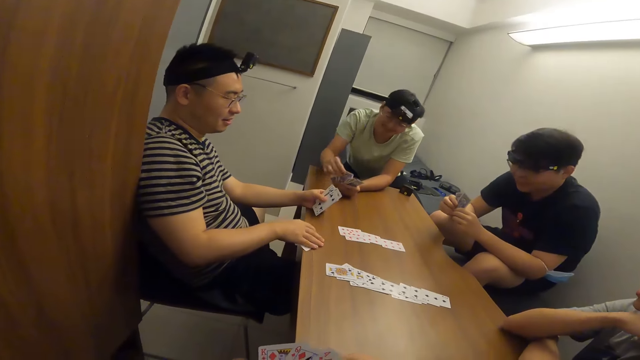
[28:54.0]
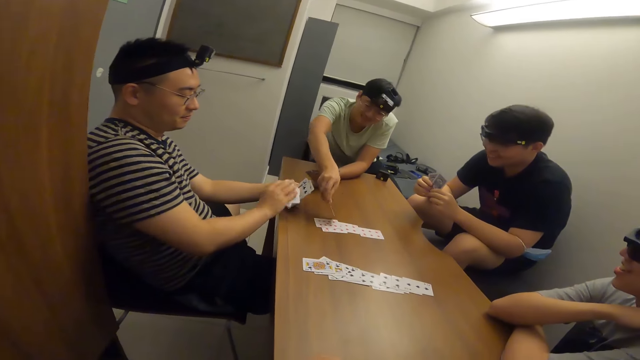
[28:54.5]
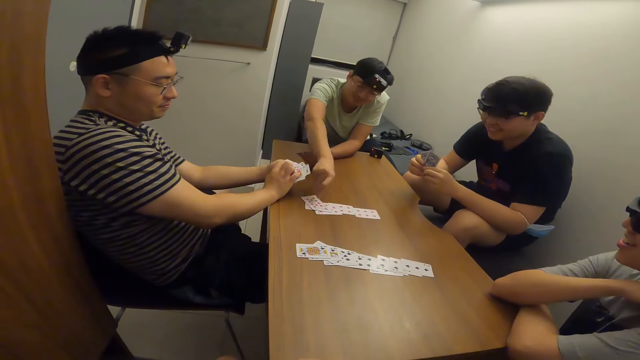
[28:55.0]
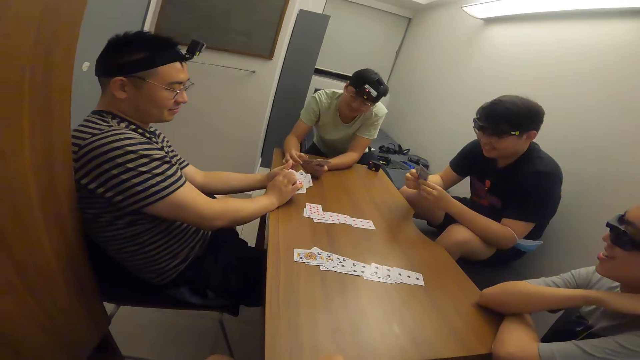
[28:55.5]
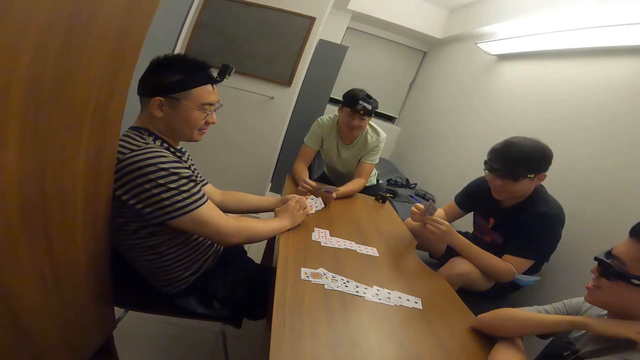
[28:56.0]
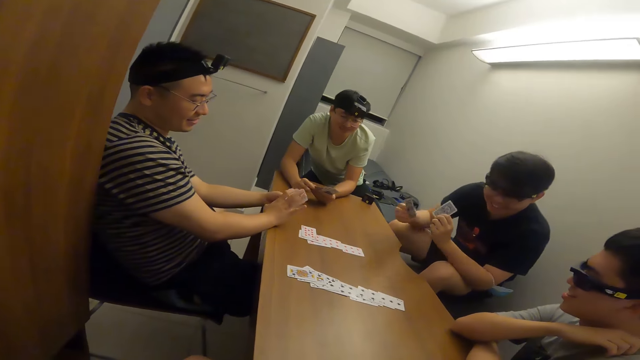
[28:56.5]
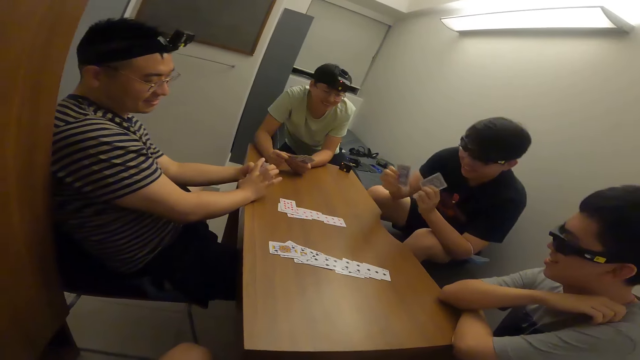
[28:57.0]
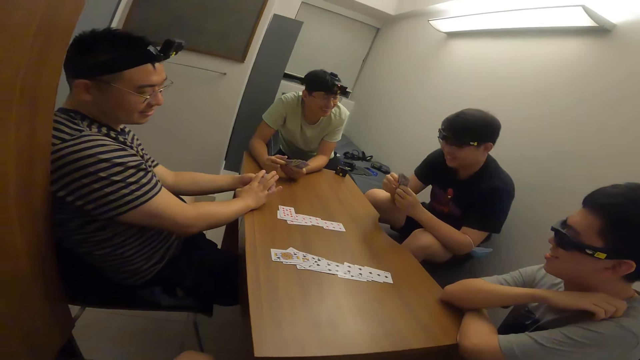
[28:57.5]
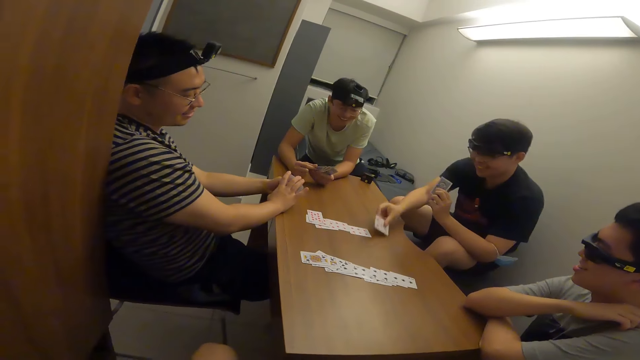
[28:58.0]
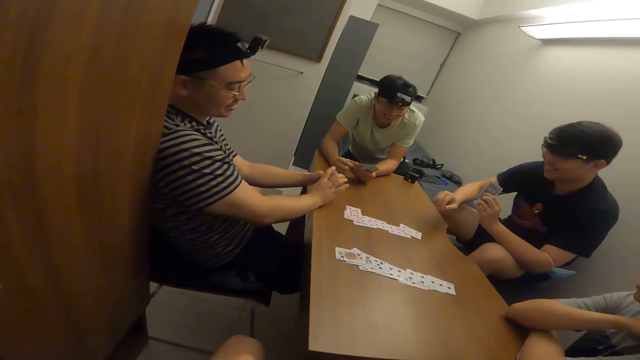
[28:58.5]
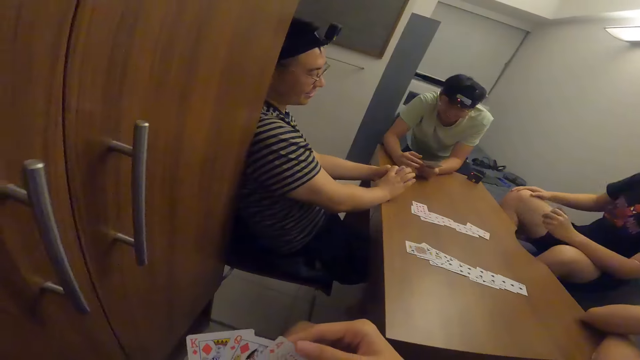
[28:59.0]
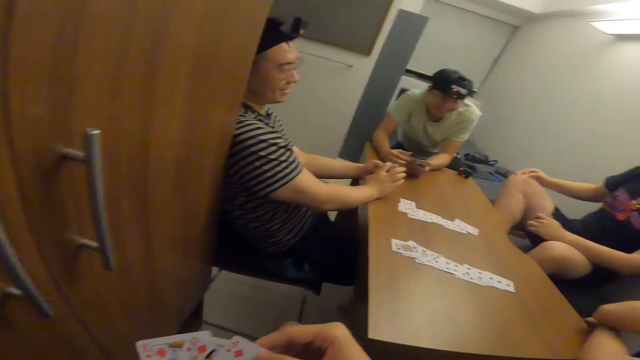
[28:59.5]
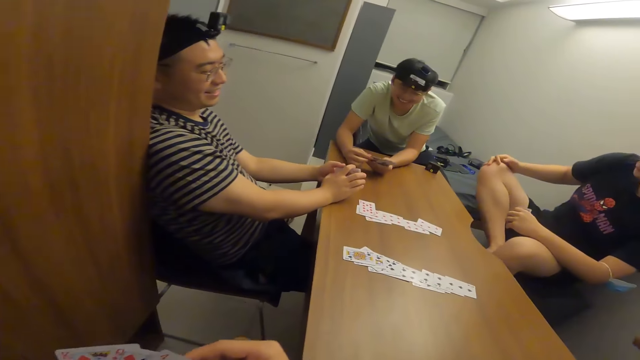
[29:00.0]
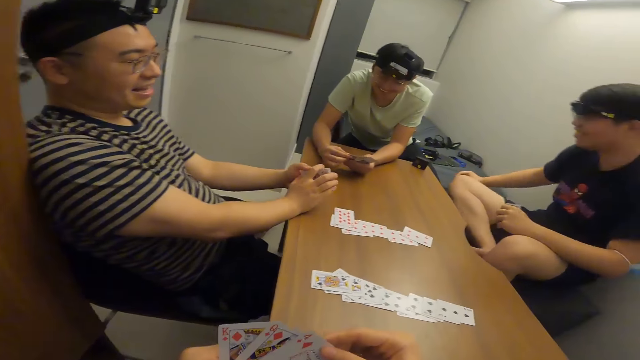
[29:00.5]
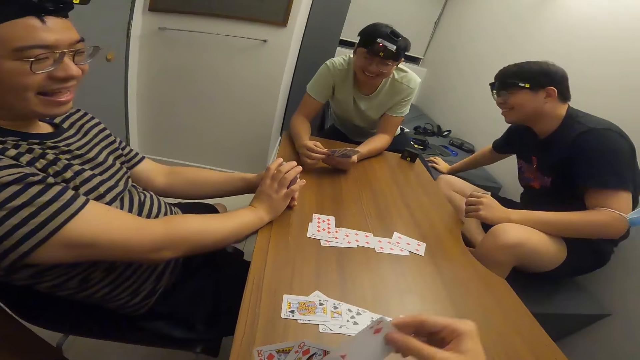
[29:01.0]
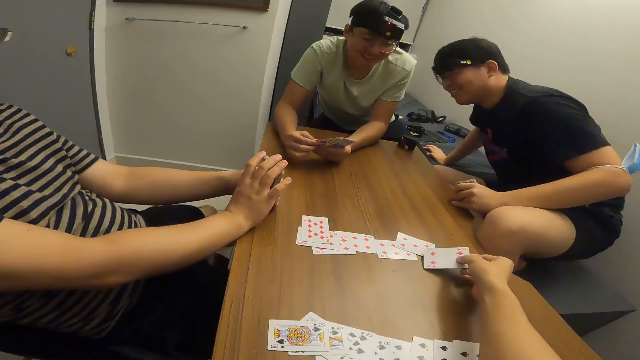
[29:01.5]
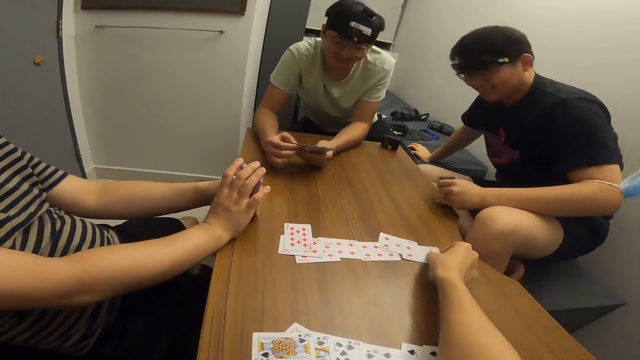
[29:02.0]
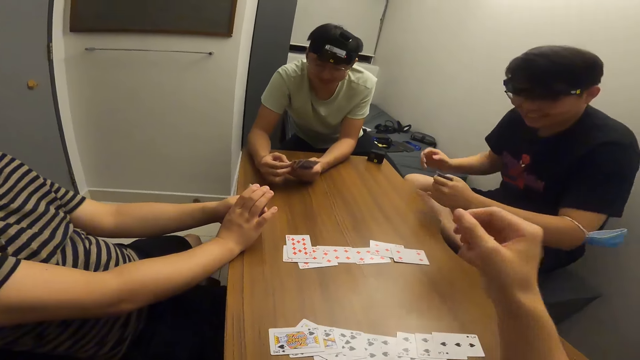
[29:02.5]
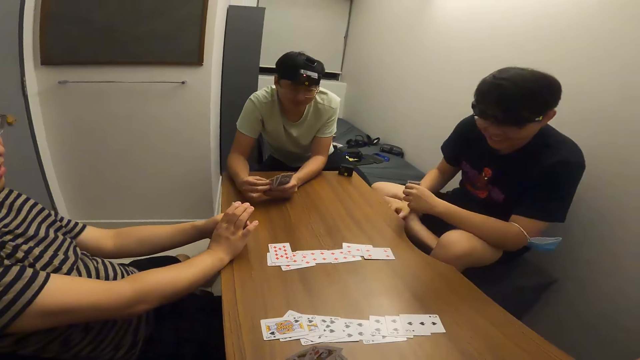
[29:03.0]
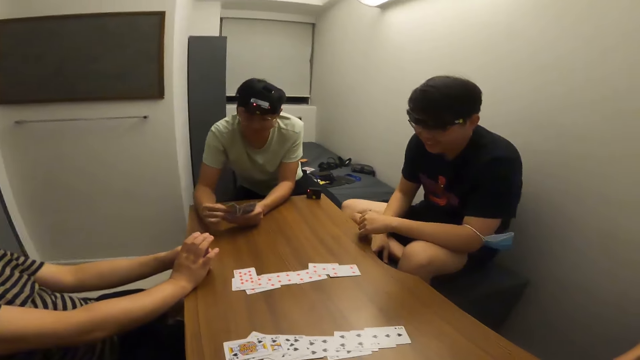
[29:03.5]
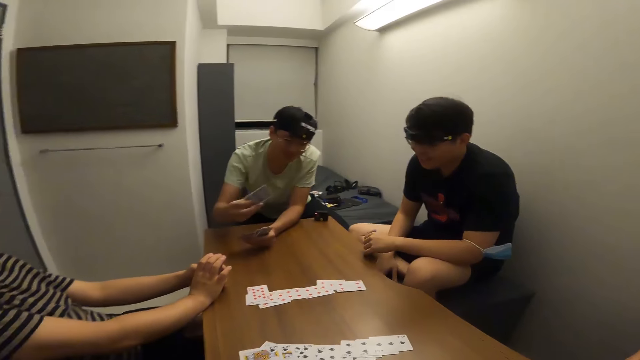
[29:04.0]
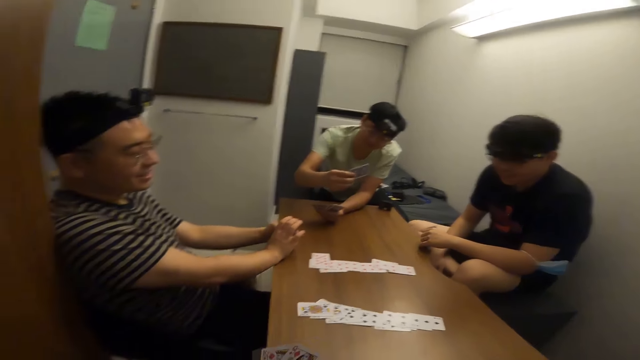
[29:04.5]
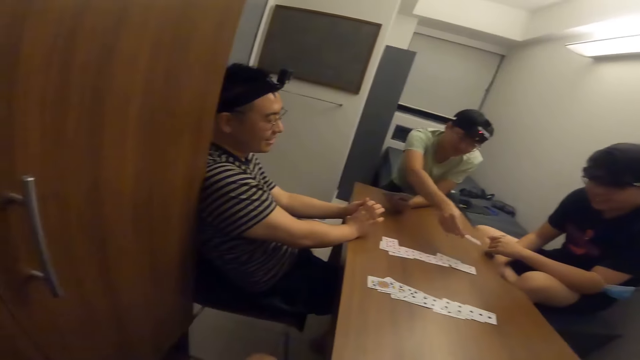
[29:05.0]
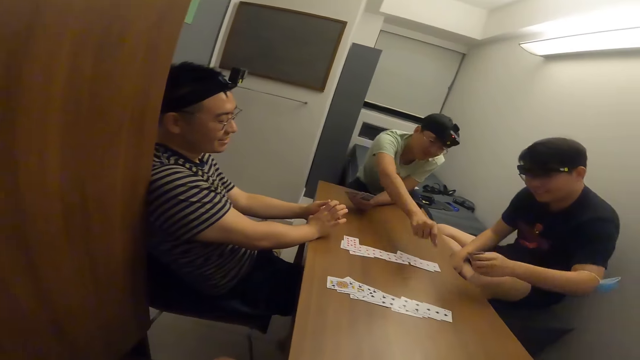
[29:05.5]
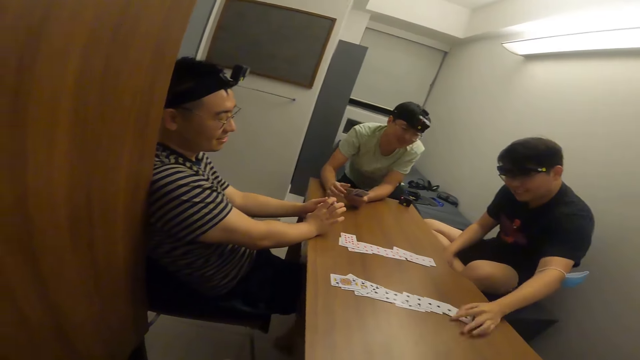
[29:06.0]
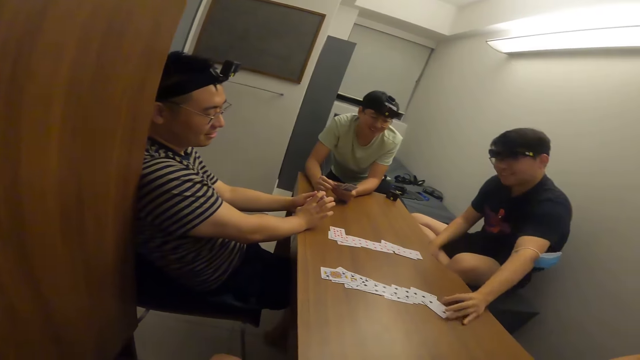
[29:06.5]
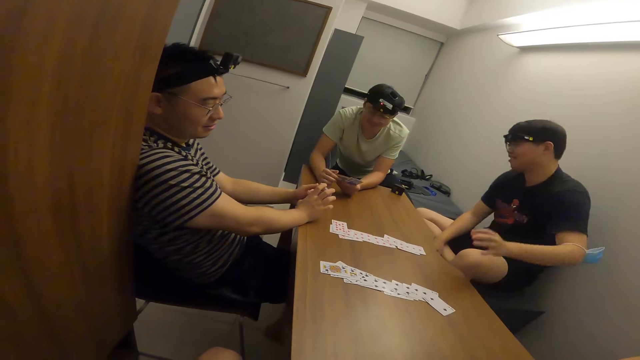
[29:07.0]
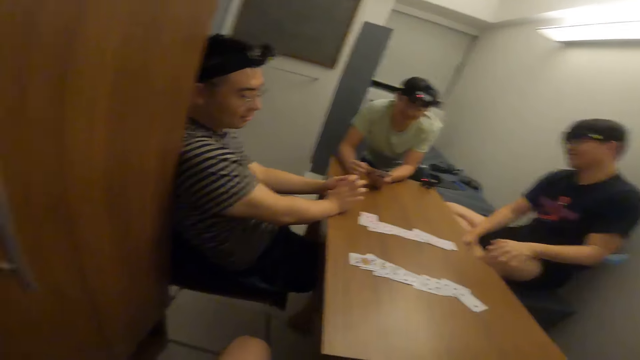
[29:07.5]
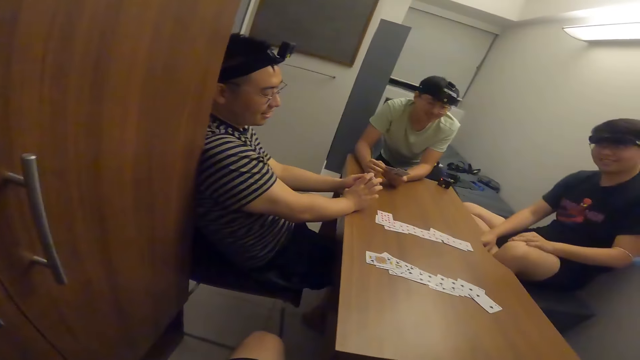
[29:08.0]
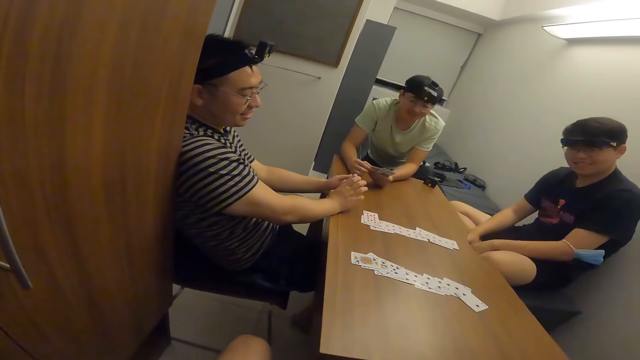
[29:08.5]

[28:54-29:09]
A person picks the card on the table. A man places a card on the table with his right hand. Another man places a card on the table with his right hand. The camera wearer places a card on the table with his right hand. The first man places a card on the table with his right hand. The other man places a card on the table with his right hand.

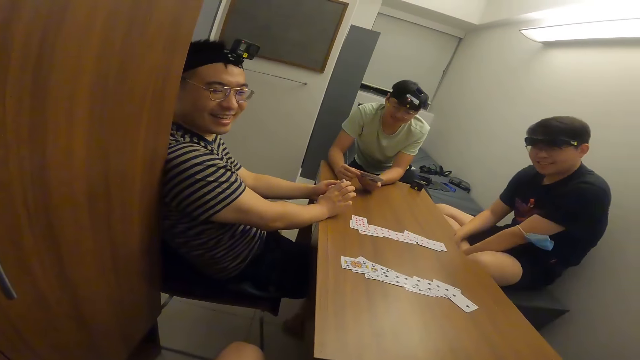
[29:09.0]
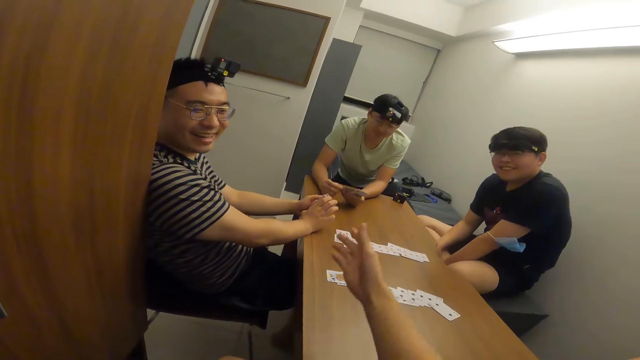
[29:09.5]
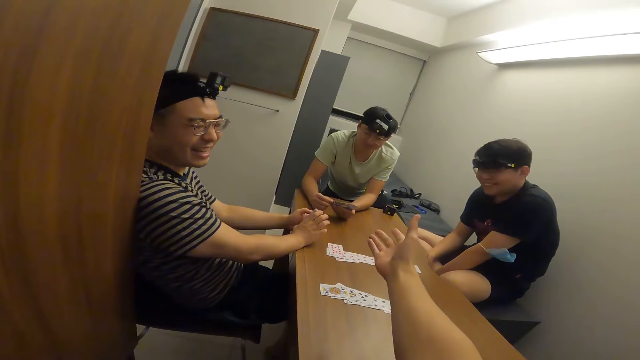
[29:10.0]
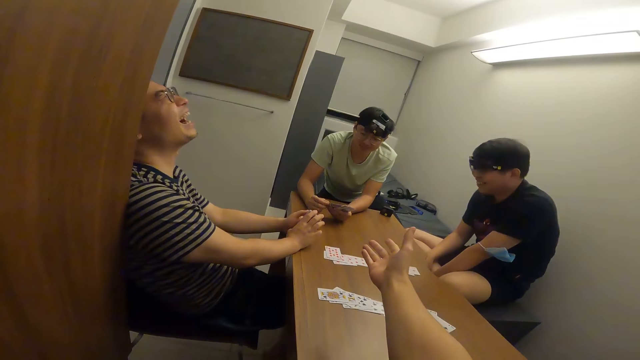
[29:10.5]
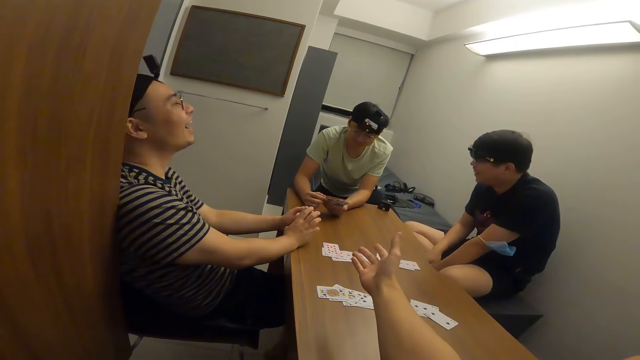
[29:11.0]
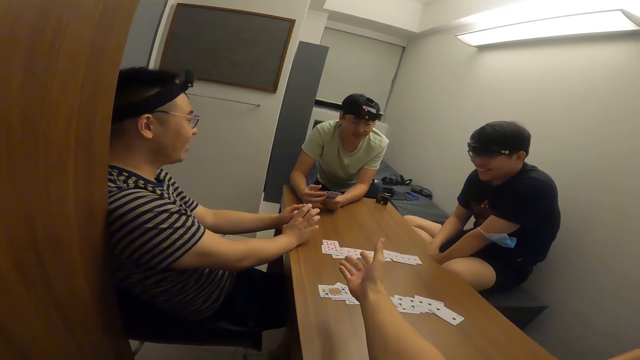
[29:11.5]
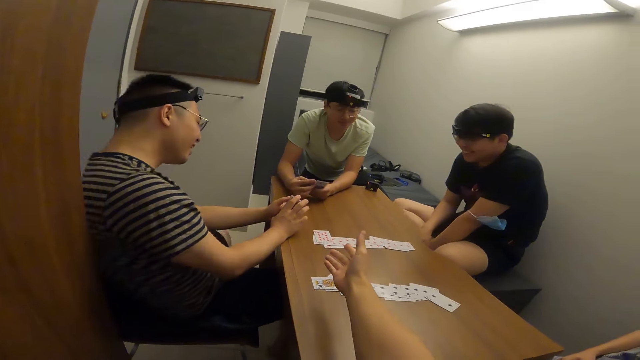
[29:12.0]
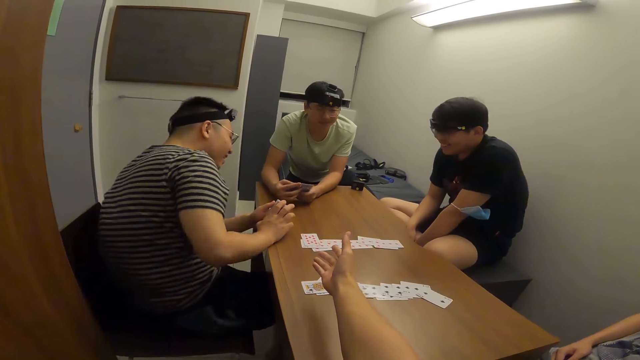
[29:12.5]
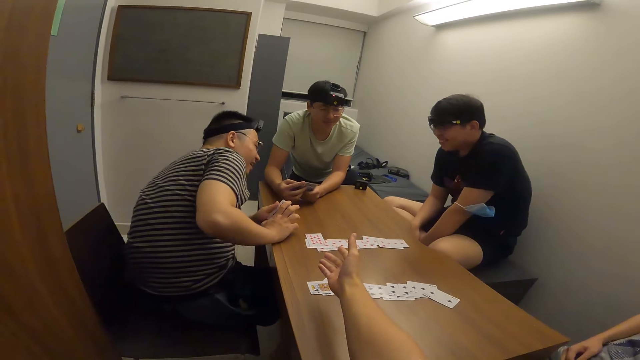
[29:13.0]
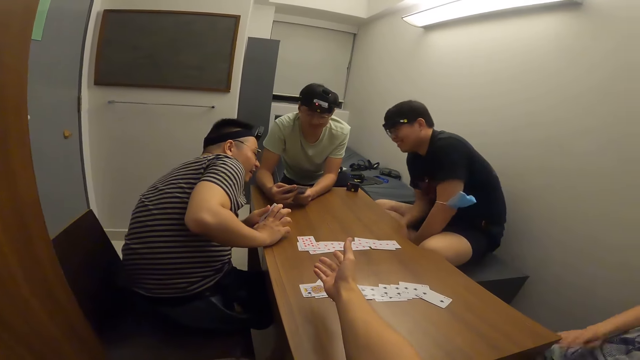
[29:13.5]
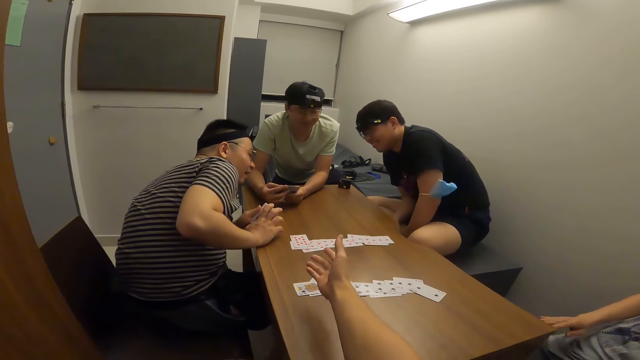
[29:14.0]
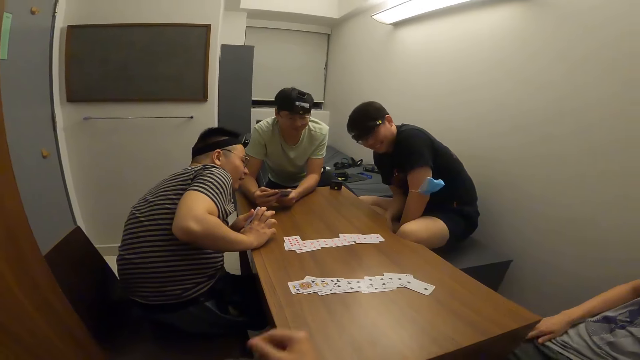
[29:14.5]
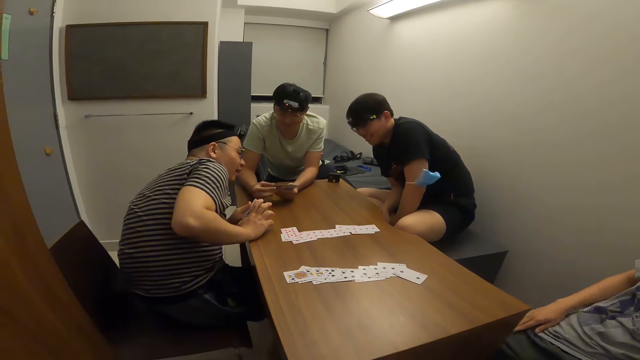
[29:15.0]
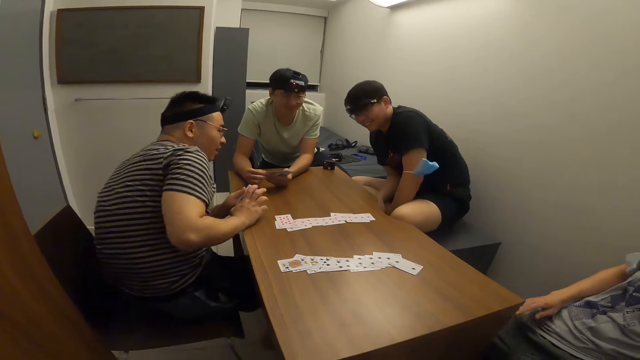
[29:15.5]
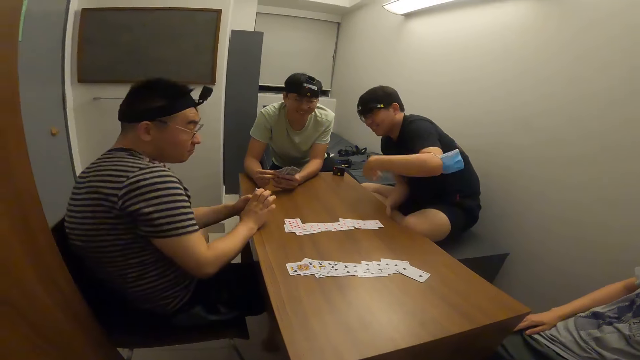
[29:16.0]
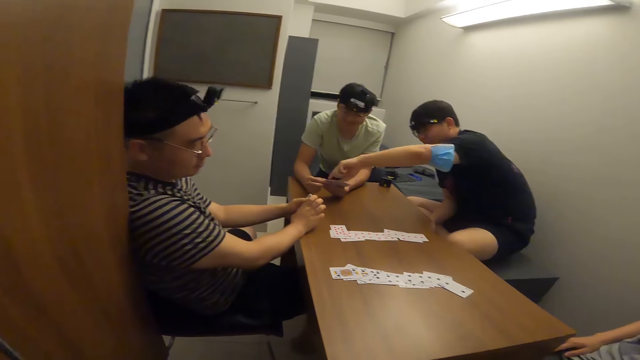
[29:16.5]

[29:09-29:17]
The camera wearer makes a gesture.
